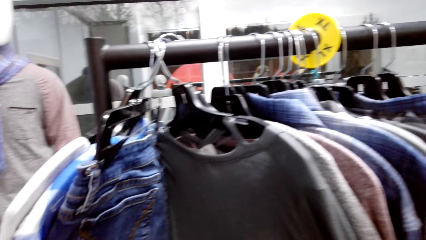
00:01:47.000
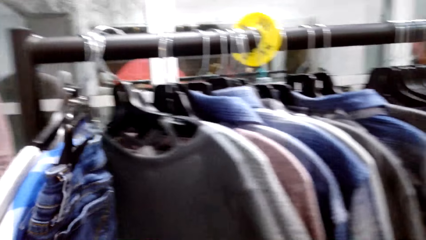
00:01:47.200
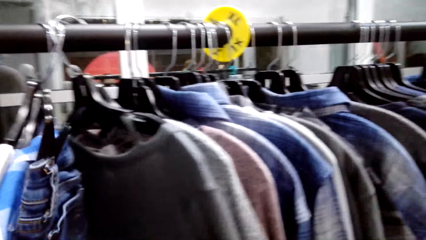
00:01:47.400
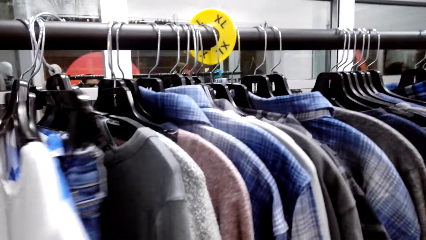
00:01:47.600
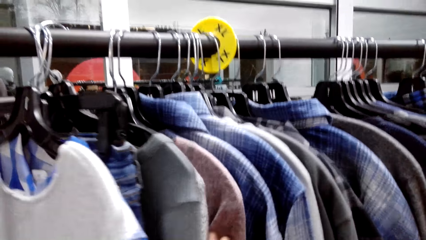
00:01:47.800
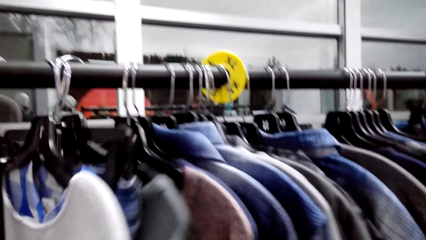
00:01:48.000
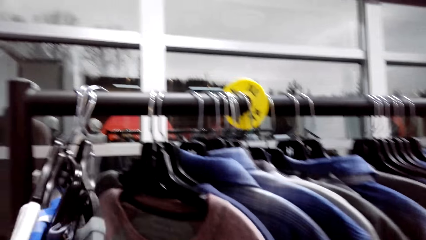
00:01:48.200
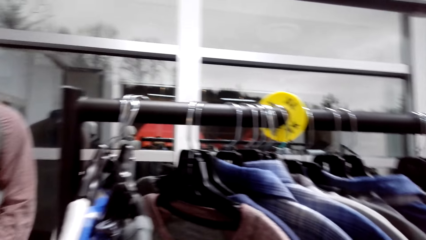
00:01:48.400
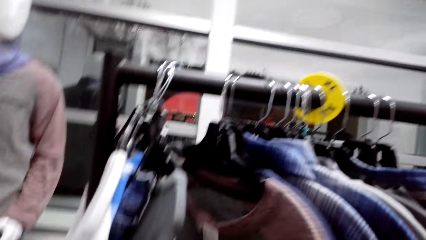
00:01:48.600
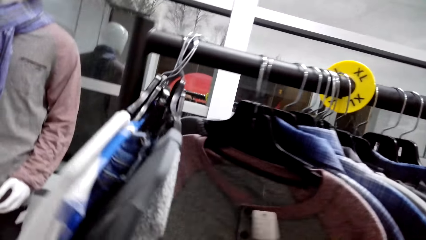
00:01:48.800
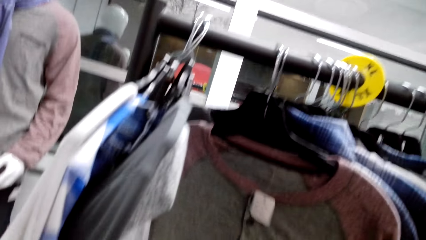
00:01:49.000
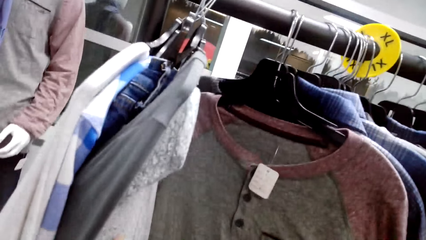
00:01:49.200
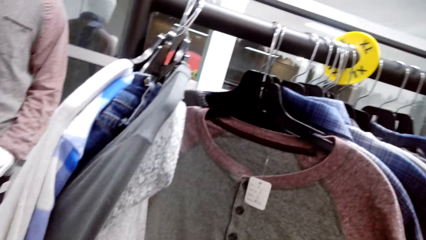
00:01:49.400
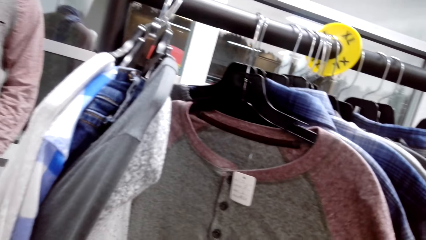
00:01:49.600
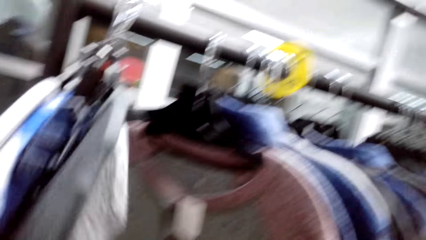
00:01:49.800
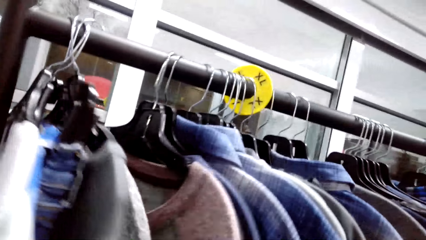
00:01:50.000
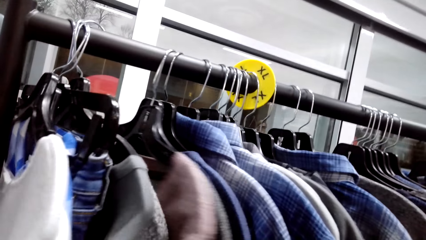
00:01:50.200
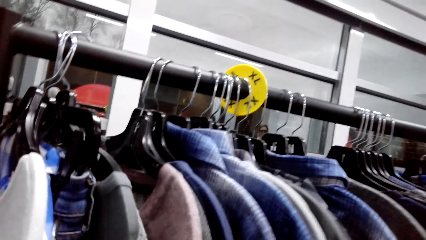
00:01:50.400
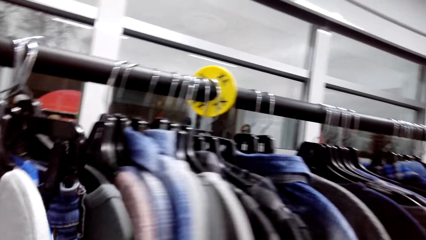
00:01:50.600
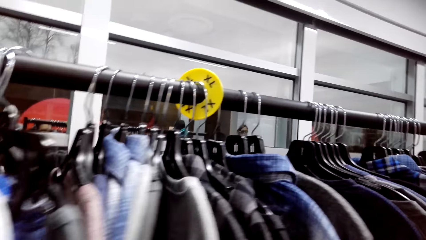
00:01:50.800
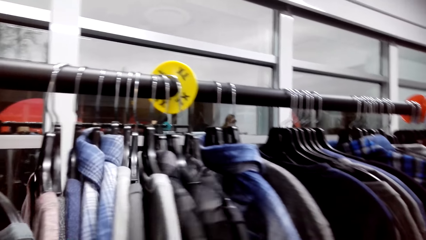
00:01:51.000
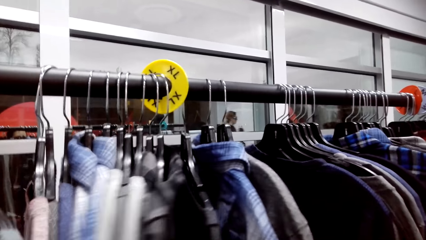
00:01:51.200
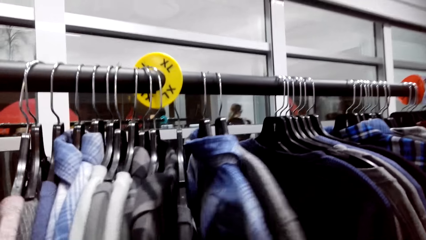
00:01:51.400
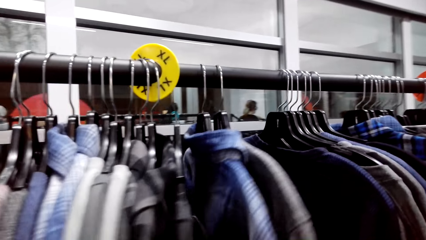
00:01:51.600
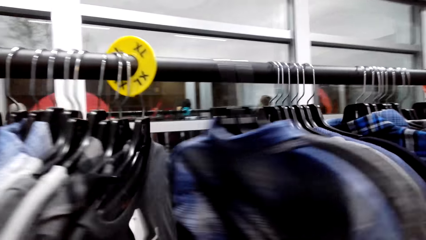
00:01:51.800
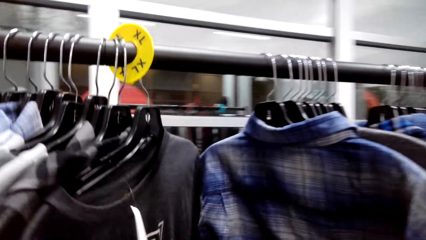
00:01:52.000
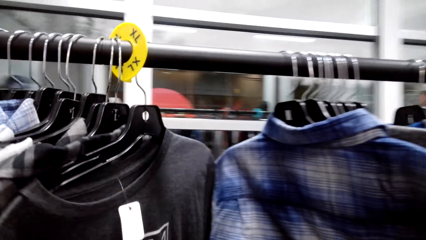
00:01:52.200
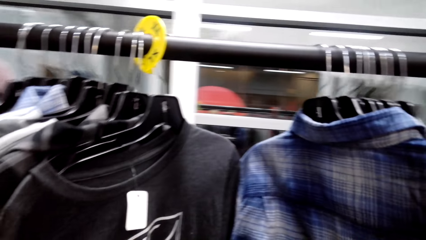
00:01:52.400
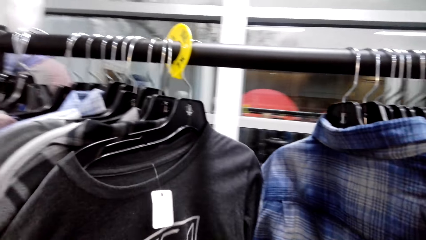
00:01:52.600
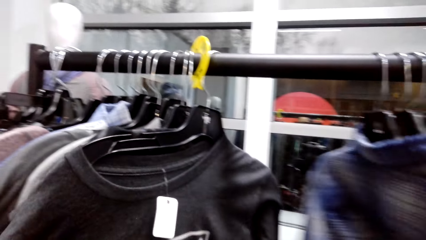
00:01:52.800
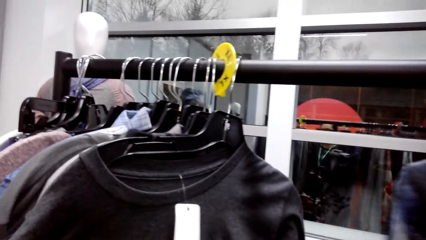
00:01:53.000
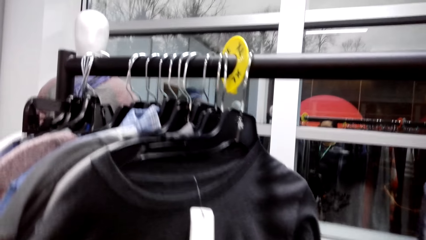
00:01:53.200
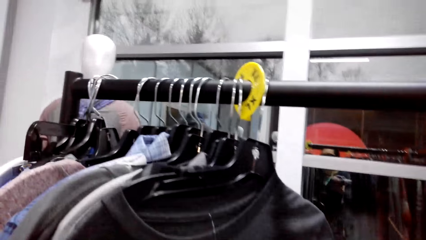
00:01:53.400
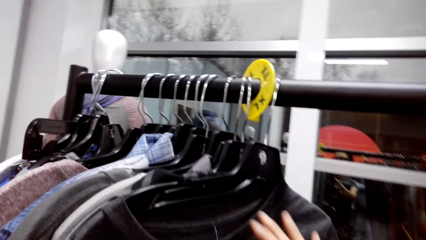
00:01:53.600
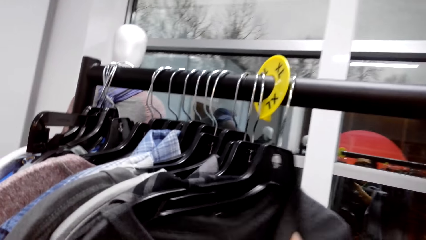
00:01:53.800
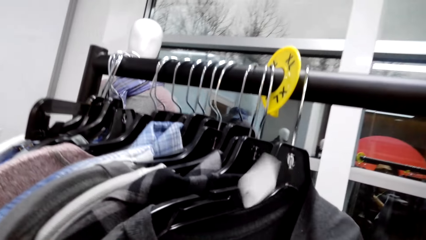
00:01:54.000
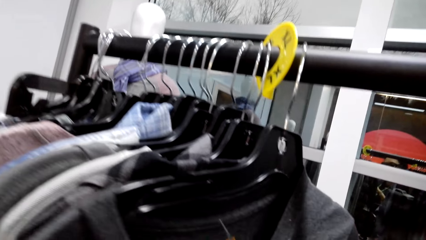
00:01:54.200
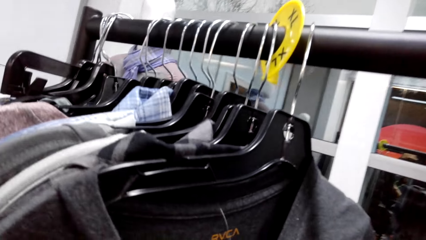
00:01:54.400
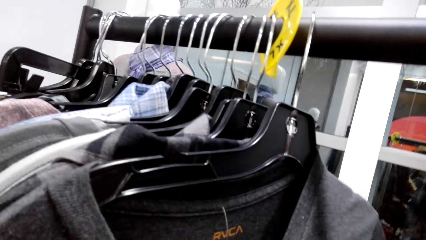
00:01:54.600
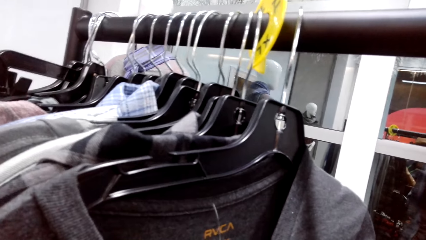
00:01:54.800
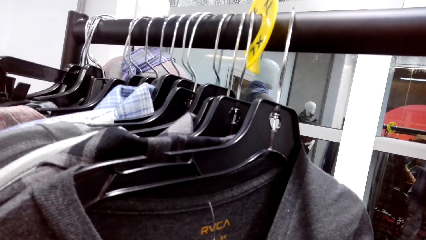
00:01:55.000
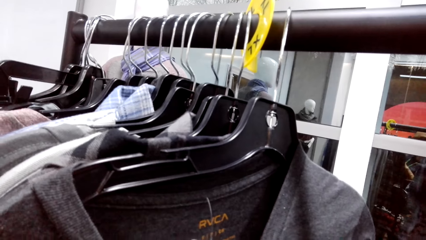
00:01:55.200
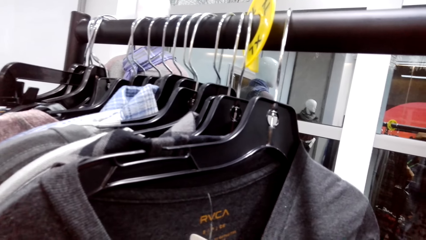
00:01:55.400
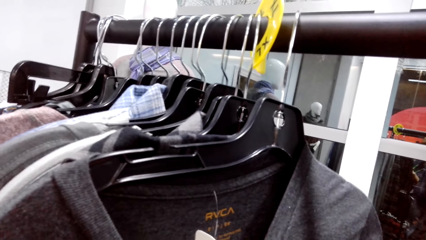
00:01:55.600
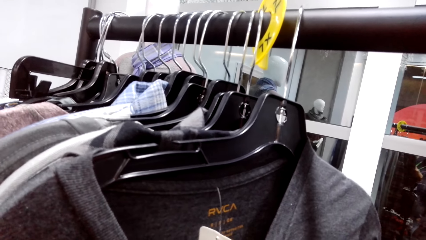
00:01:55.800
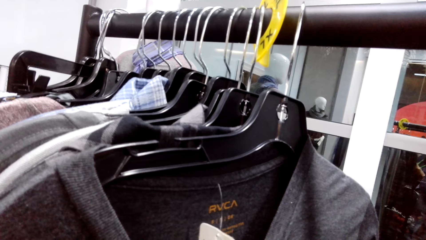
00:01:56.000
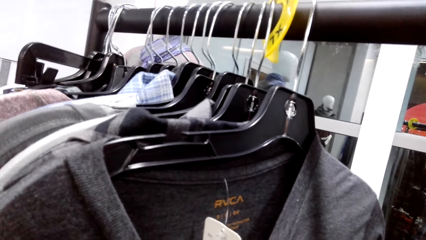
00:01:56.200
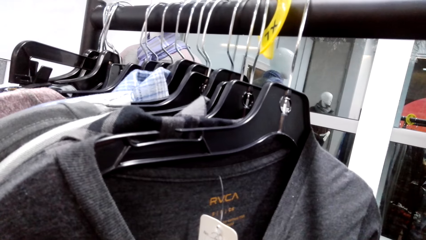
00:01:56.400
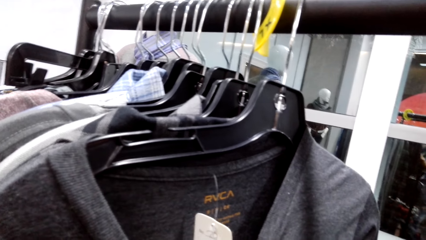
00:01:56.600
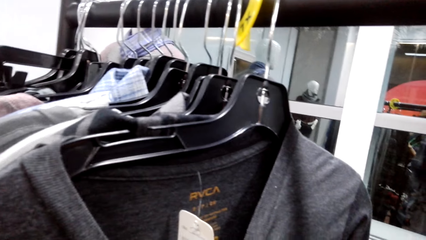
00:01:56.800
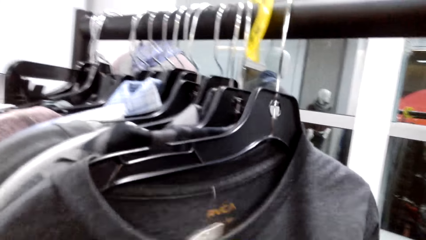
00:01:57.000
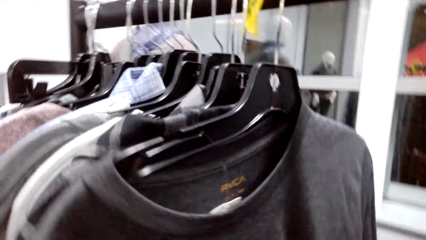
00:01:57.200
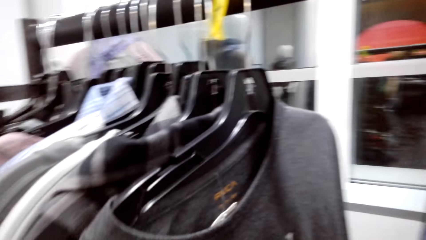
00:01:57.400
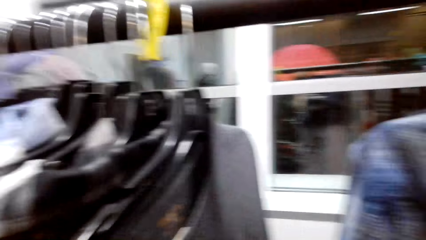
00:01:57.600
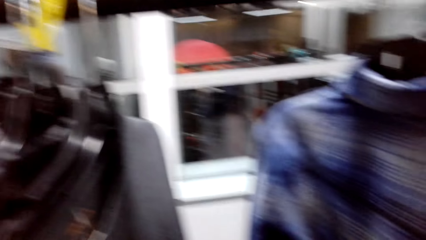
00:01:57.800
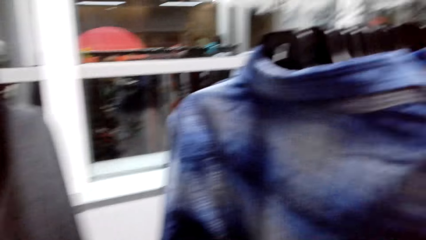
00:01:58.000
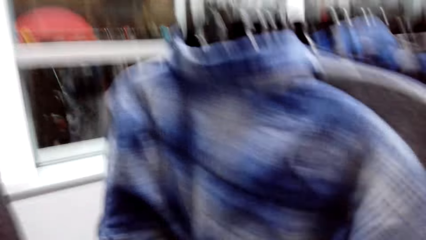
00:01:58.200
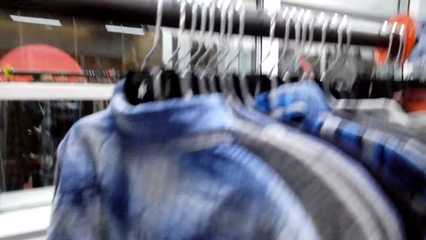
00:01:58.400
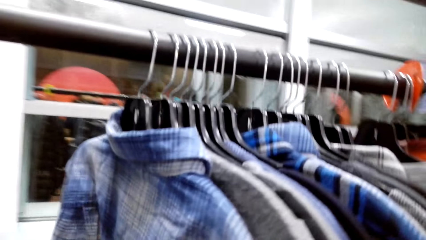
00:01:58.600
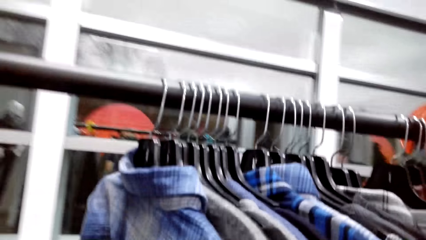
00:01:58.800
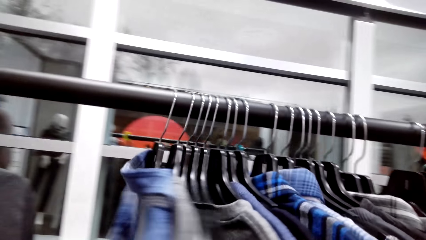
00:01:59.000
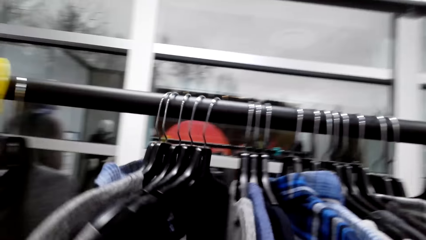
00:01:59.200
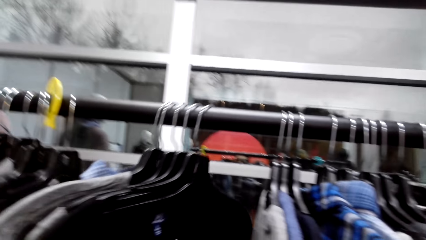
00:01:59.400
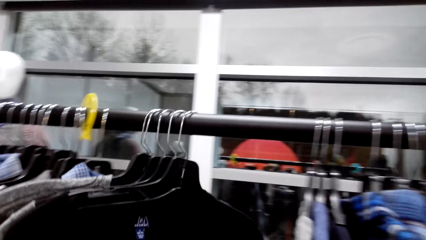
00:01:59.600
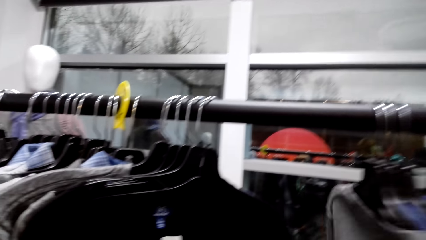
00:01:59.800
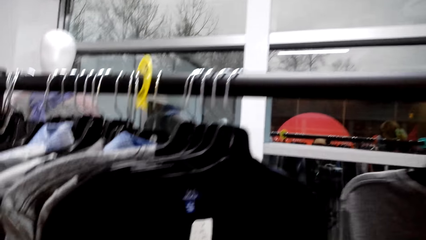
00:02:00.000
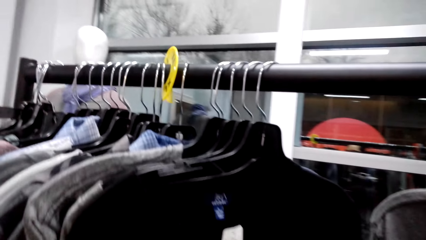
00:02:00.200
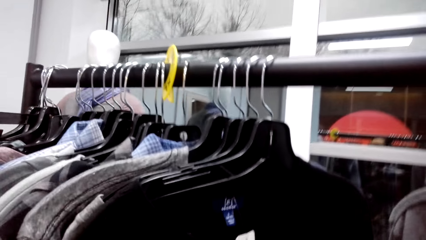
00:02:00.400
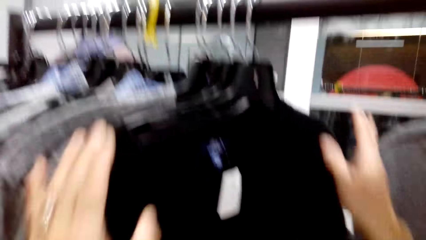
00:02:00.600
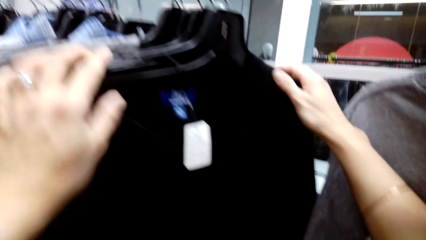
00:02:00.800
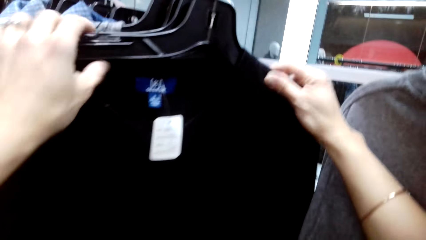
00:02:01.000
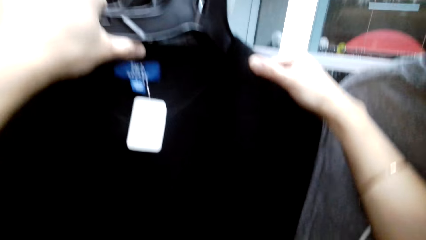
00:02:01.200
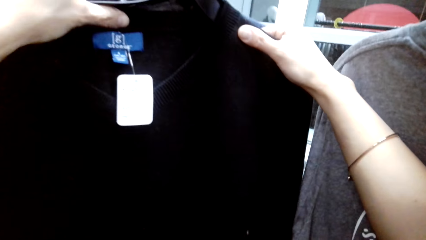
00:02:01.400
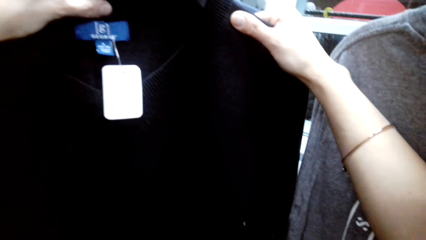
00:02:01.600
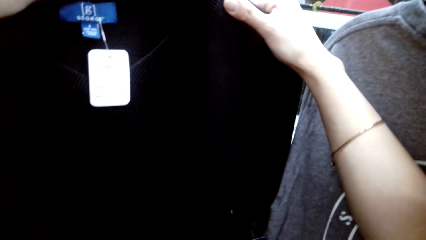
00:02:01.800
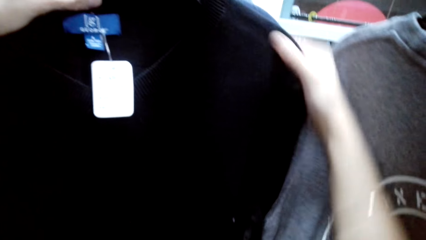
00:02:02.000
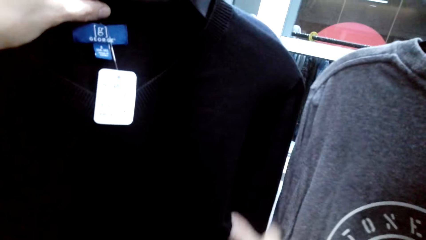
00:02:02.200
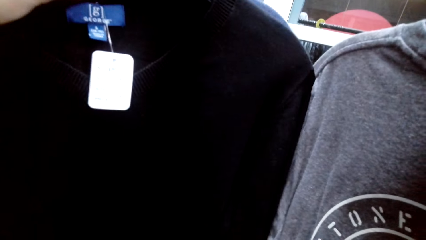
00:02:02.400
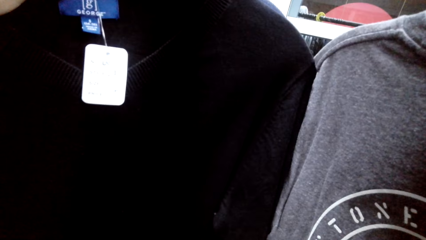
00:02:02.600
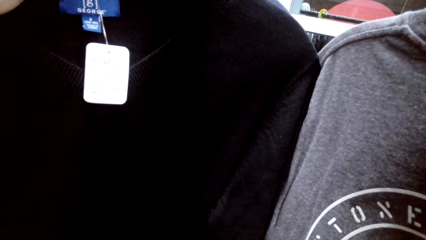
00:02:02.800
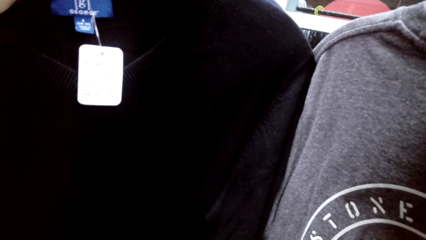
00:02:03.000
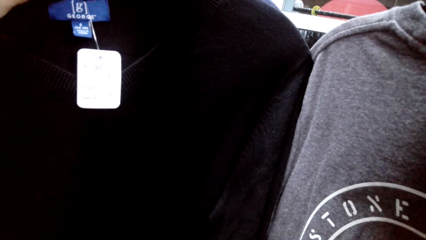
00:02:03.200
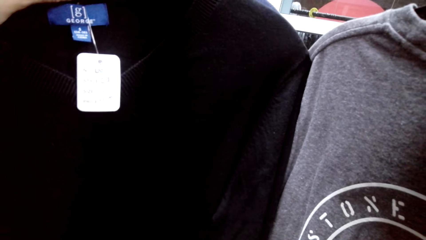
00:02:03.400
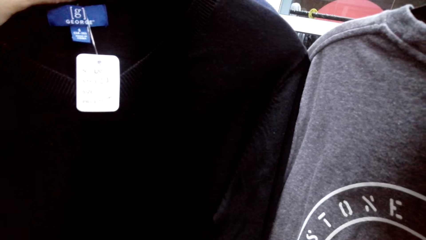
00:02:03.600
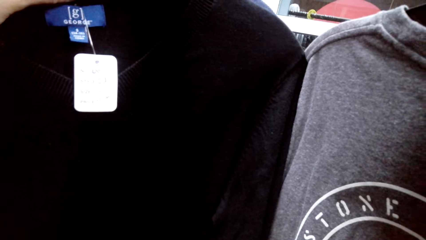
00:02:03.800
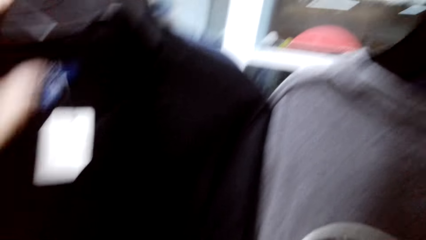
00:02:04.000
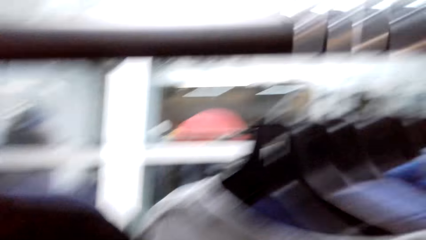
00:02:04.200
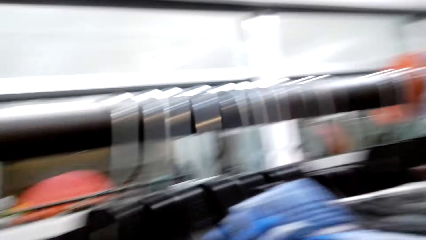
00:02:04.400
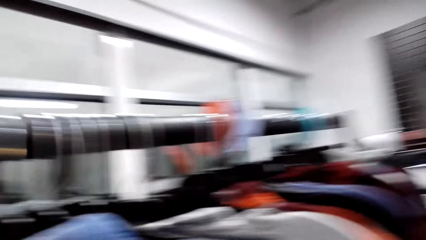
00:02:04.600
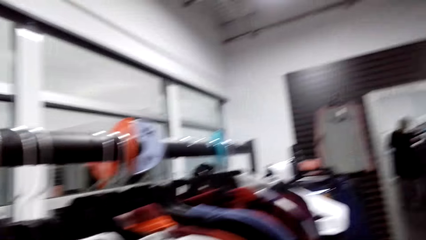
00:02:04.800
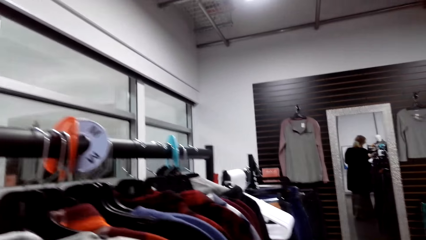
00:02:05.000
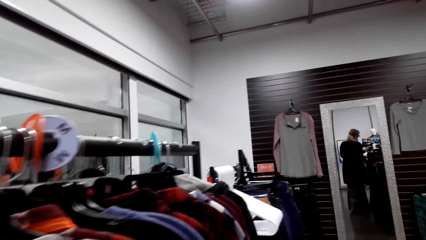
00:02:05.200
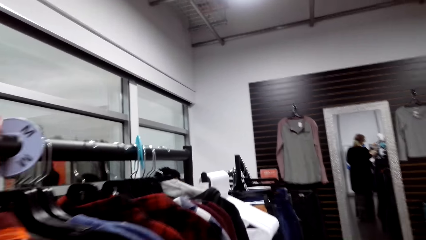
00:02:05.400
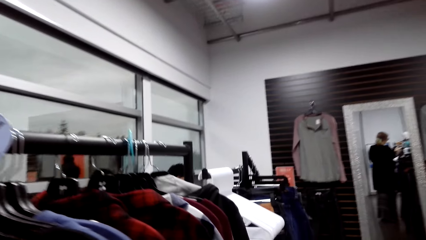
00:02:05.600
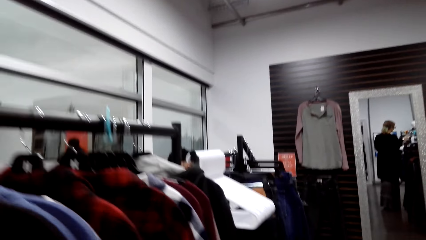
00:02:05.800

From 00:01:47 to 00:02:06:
The camera wearer looks at the clothes on the clothes stand. They hold a sweater. They hold the sweater again.
